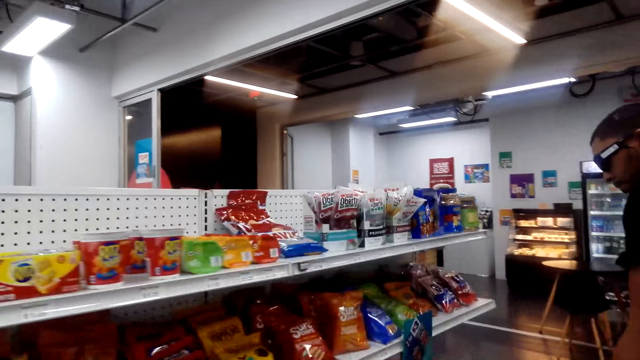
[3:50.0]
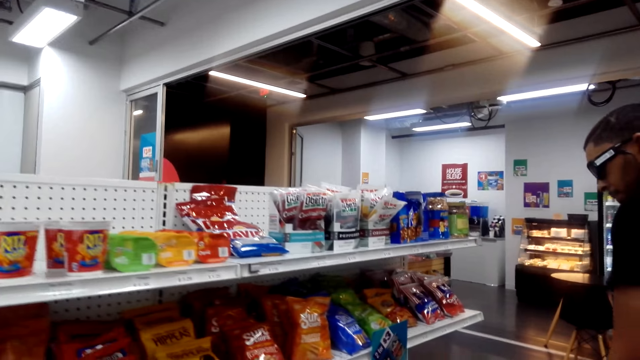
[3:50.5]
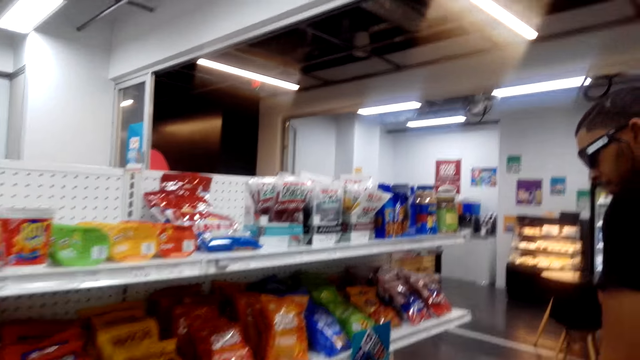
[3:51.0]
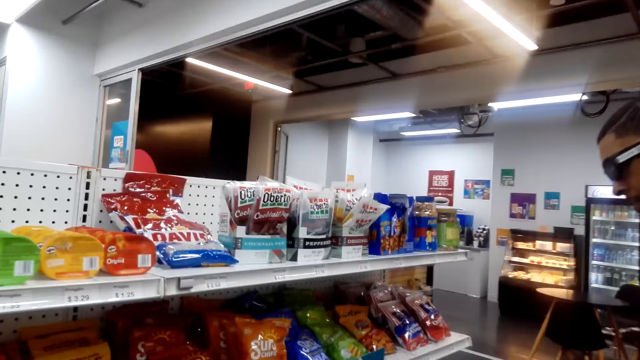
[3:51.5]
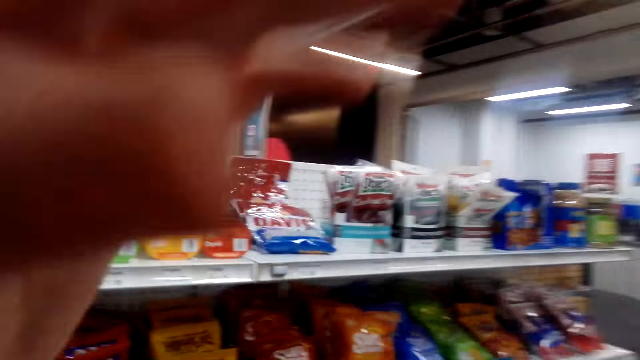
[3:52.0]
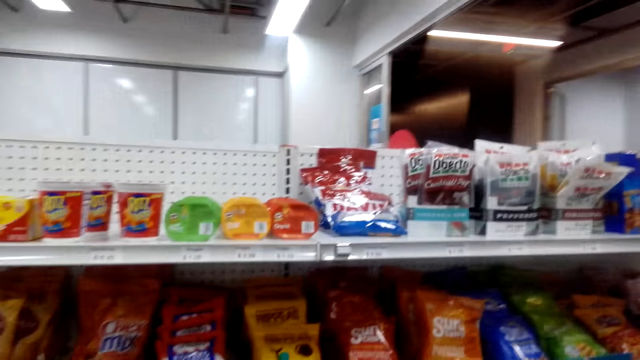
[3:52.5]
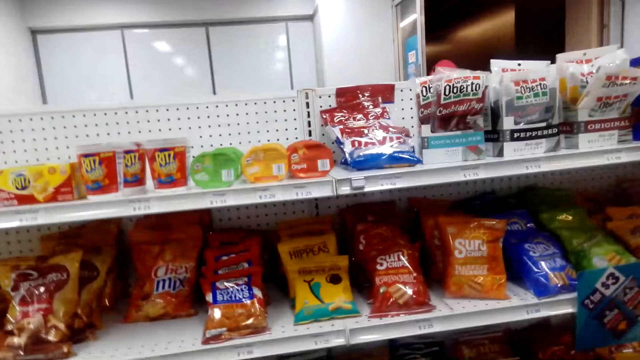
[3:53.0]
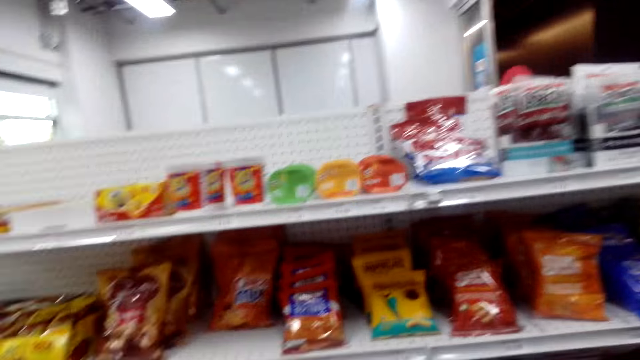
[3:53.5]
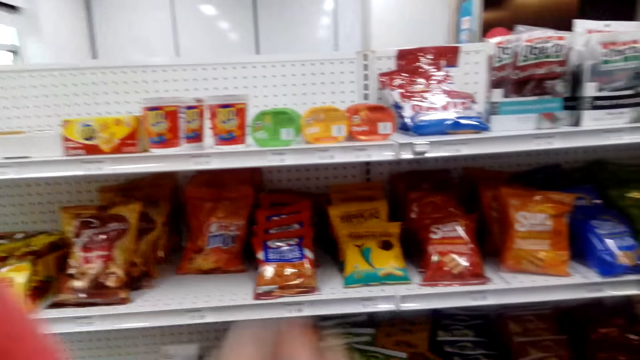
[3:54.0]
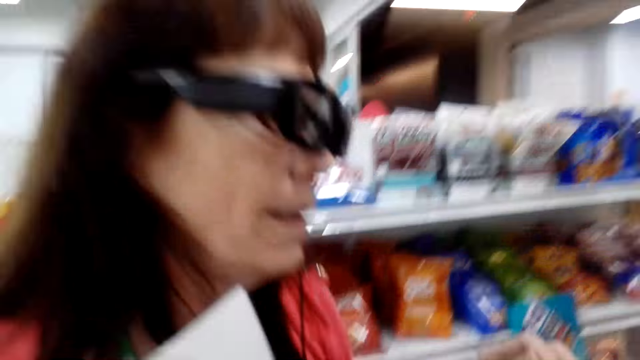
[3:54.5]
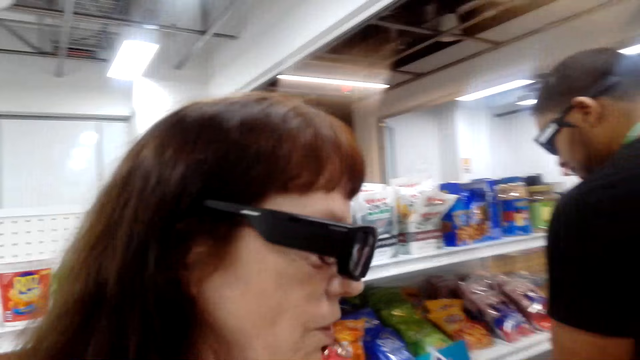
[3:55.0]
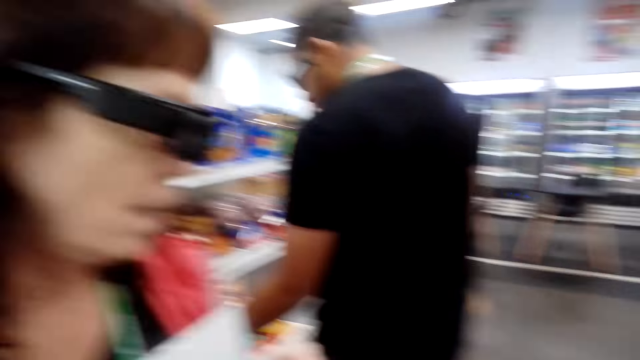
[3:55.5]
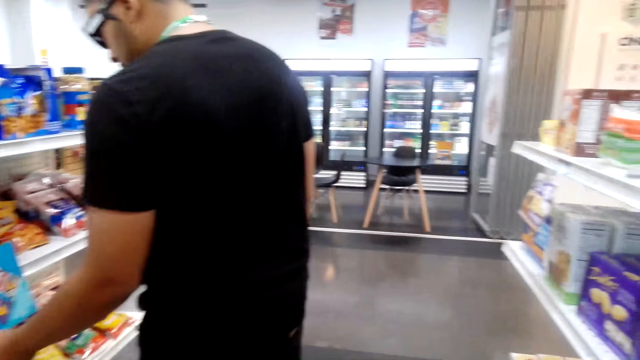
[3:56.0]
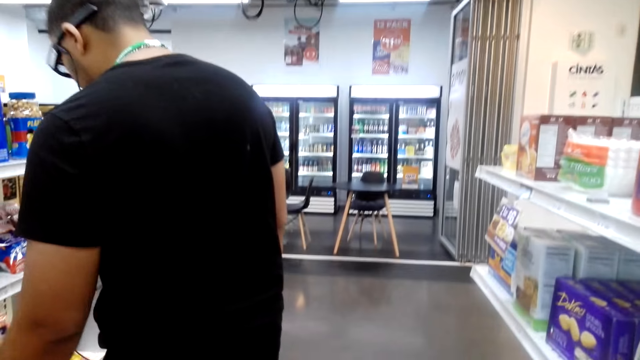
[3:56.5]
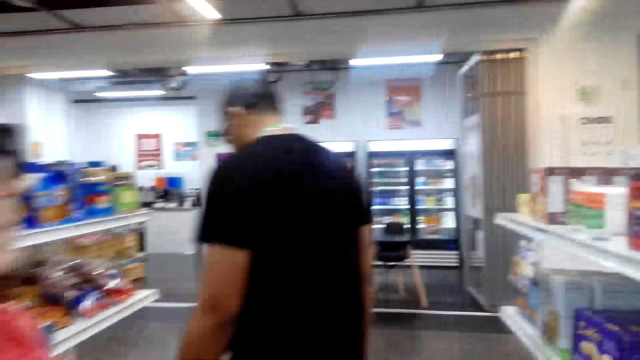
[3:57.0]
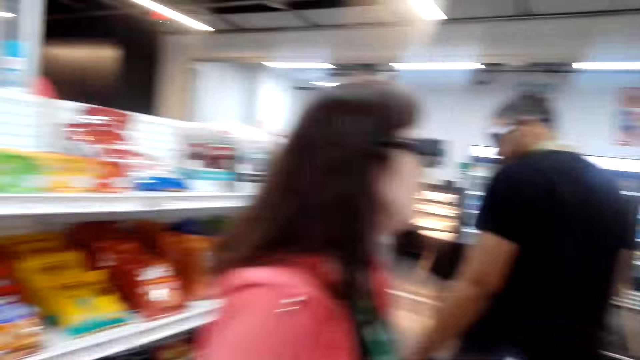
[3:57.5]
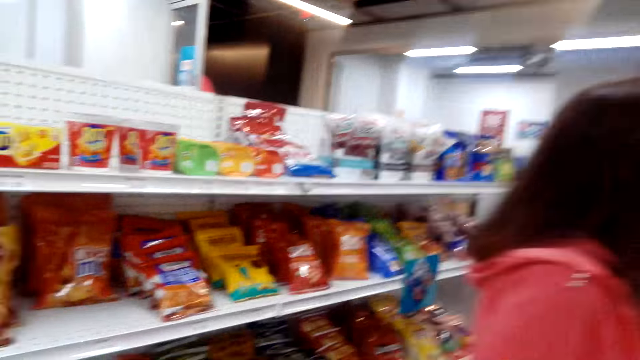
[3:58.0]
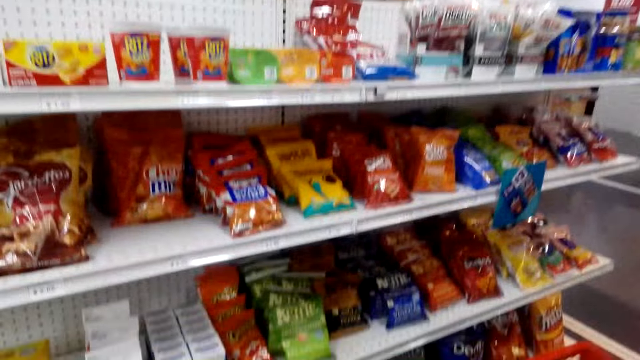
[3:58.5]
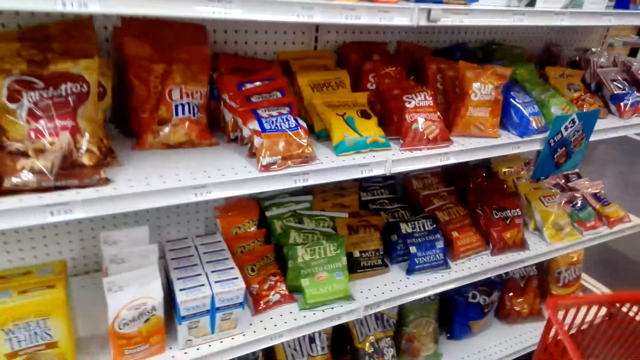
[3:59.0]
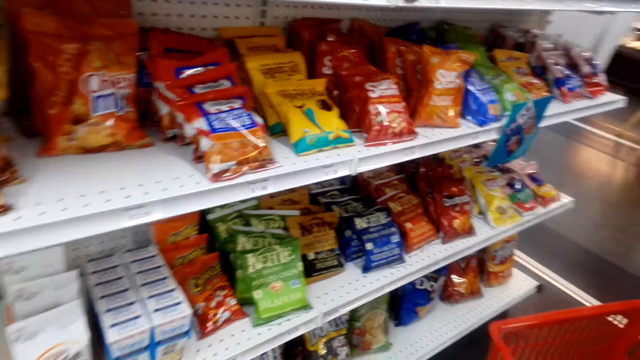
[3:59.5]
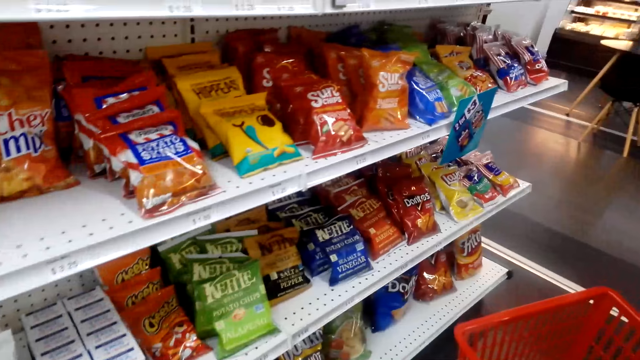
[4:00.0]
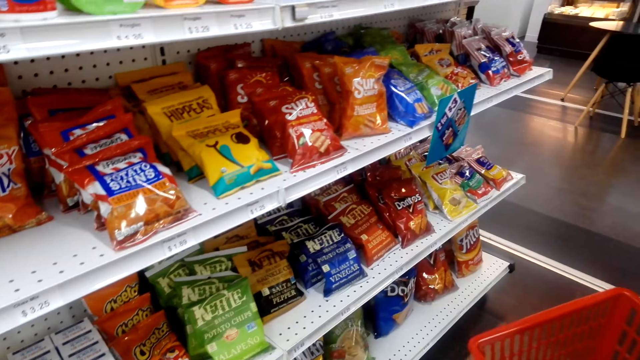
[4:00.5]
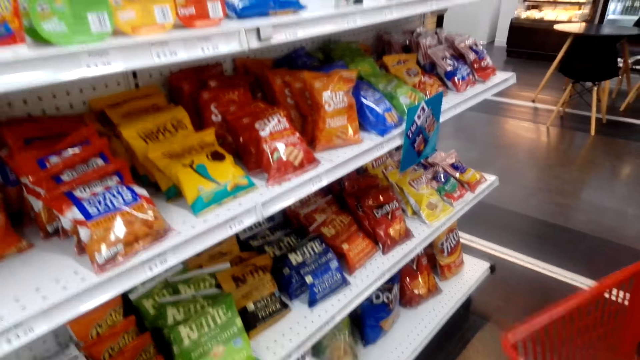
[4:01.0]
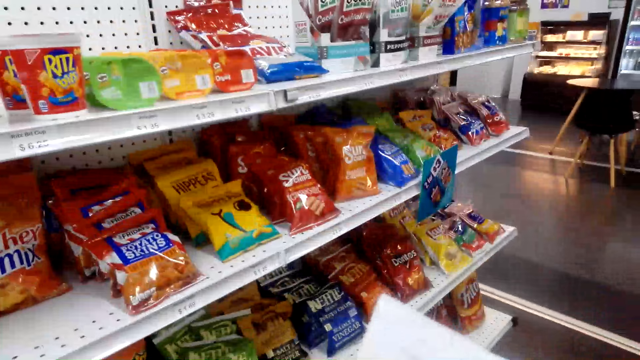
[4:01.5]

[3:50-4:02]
The camera wearer looks around the shelves. A lady talks to the camera wearer. The camera wearer talks. A man looks around the supermarket.

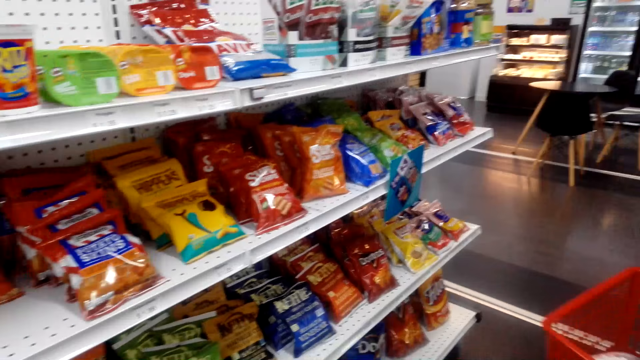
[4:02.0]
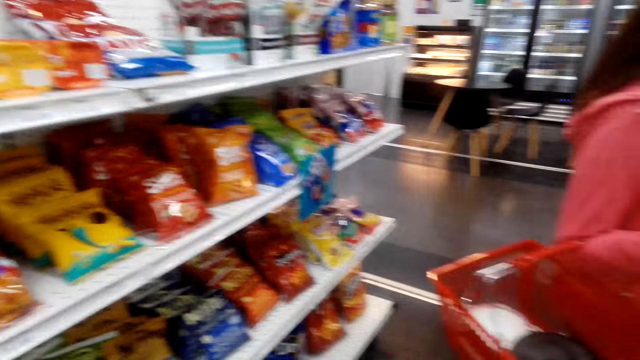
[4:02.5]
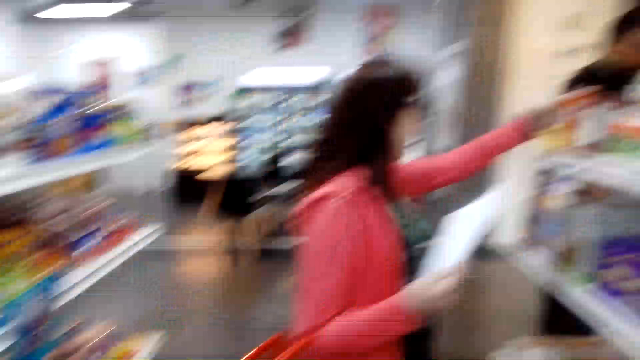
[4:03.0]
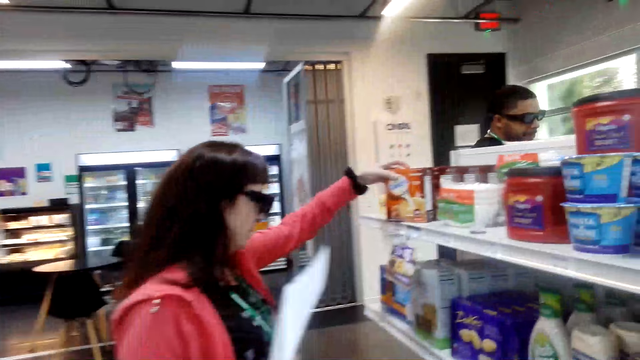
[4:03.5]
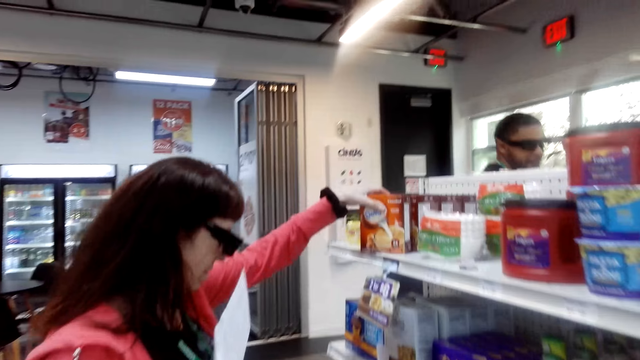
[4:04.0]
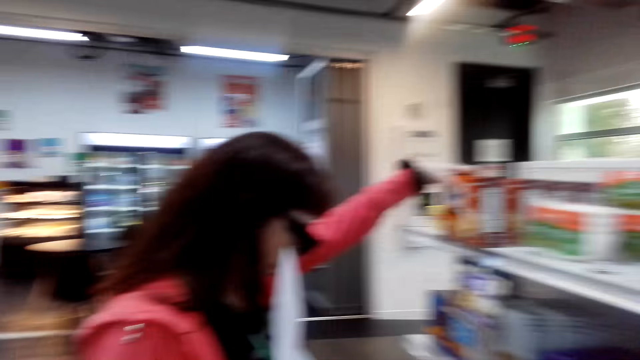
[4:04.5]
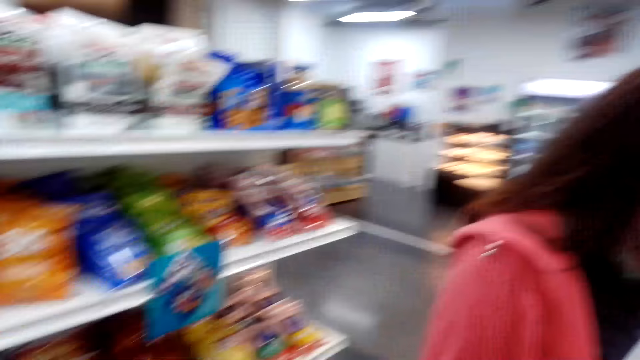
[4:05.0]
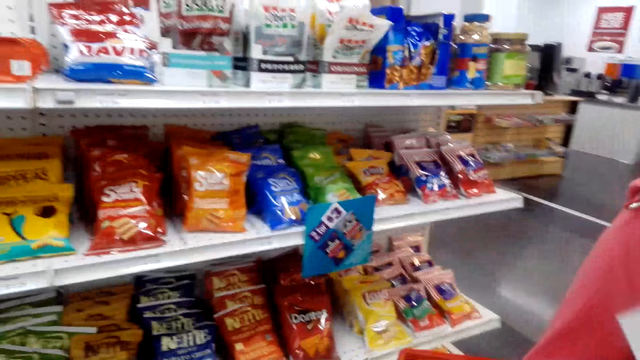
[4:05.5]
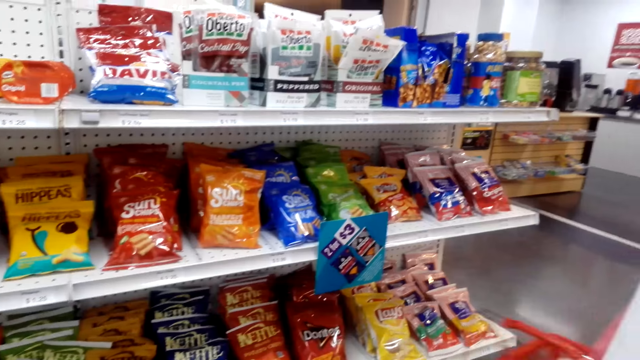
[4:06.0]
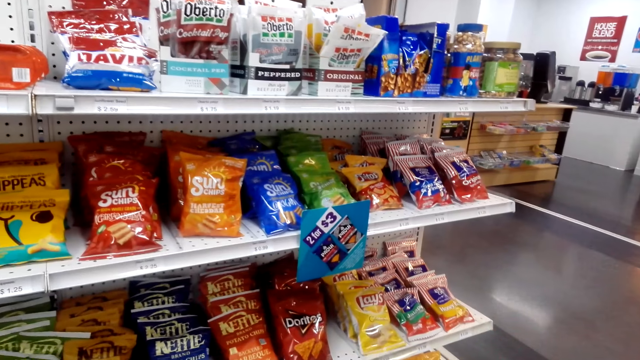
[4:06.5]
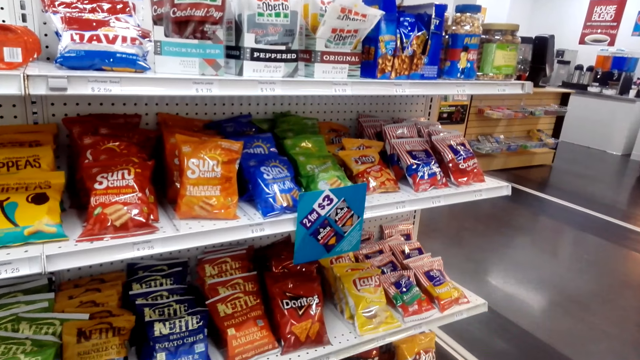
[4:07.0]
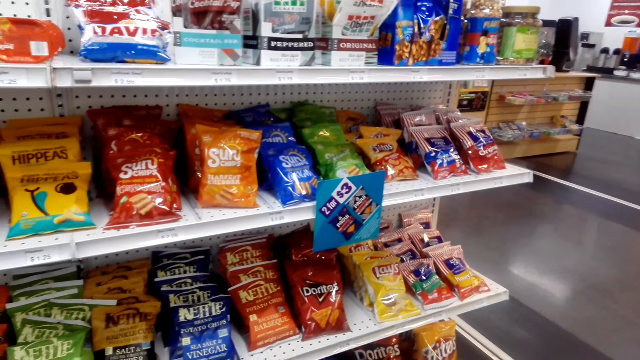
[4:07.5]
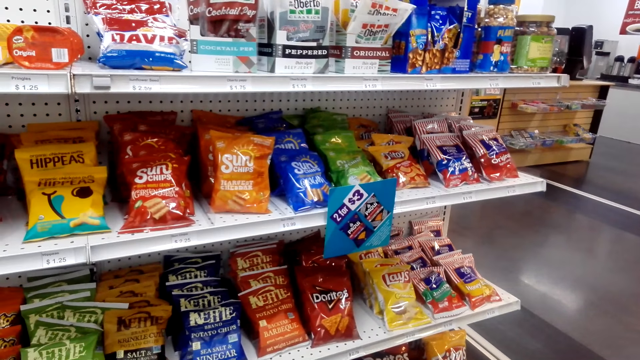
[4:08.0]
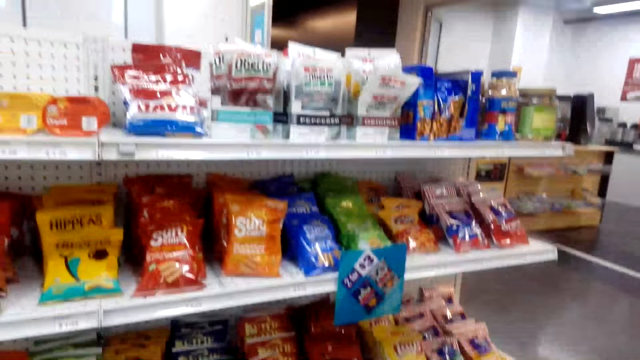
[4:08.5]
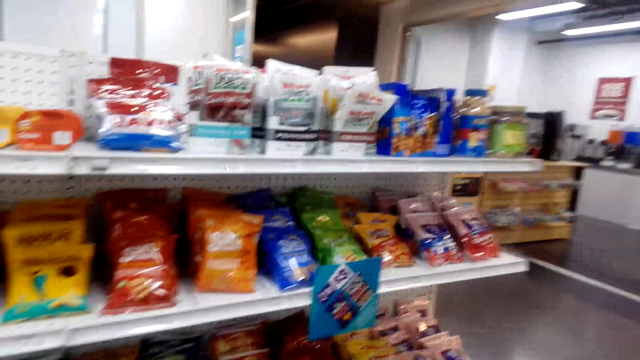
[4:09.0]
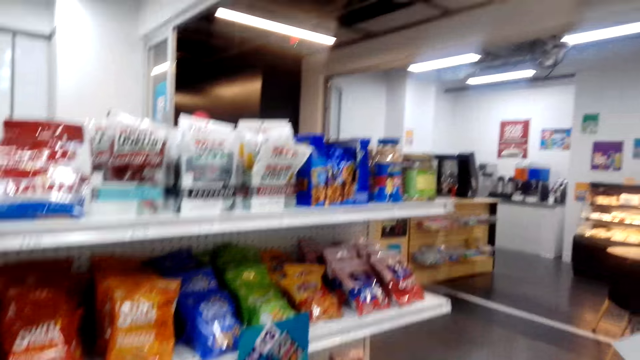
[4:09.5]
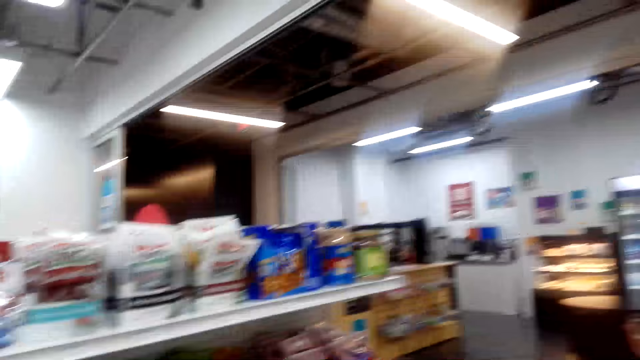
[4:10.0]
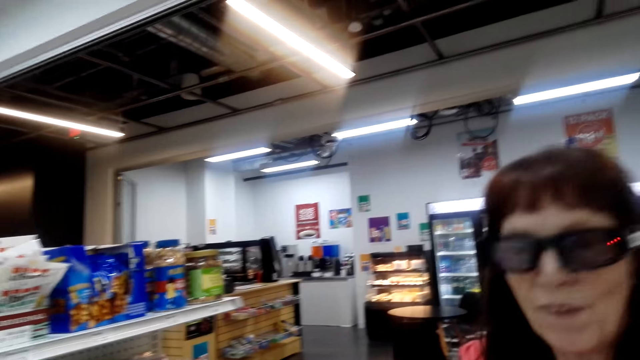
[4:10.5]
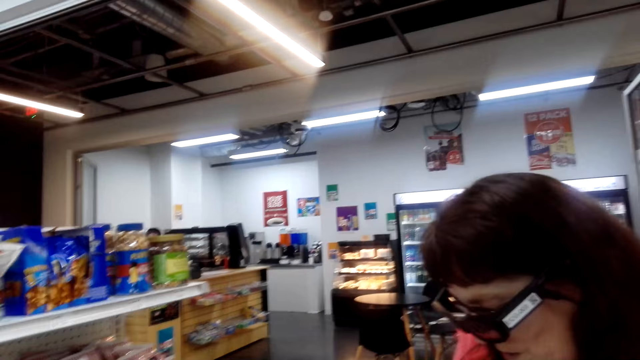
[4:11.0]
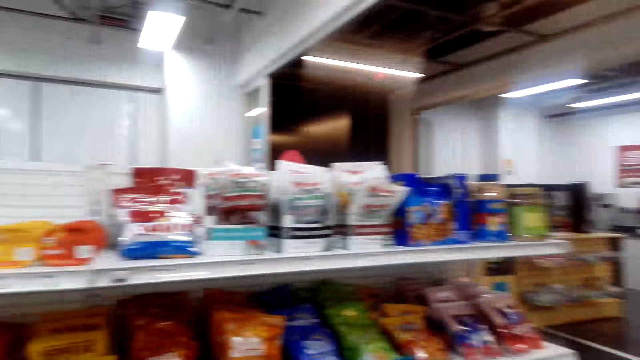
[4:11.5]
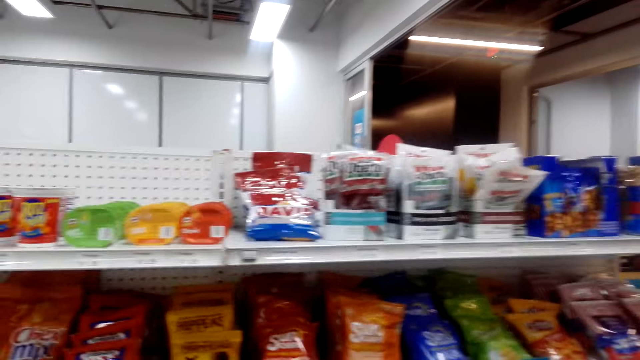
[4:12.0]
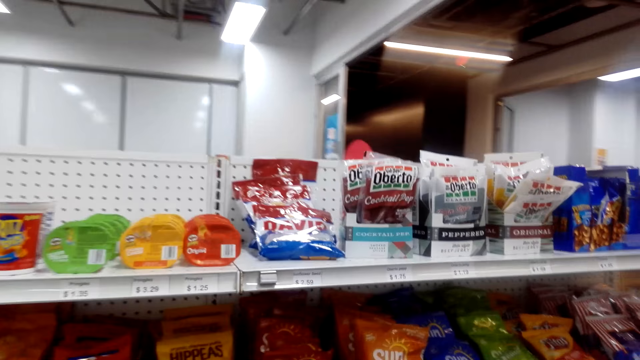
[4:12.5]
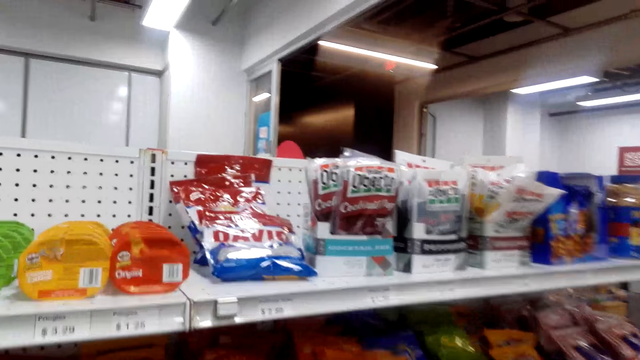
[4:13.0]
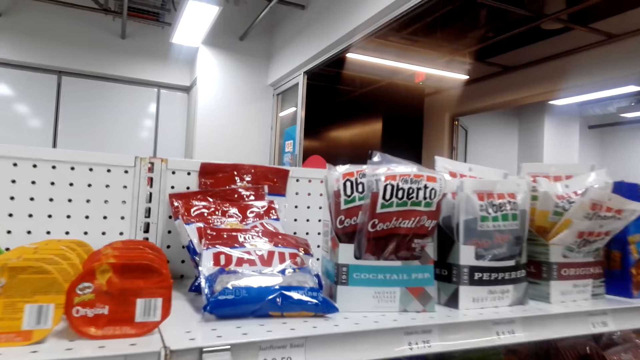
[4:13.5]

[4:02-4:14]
A lady talks taking a cream. The lady moves a box on the shelf. The camera wearer looks around the shelves and talks. The lady talks. The camera wearer talks.
